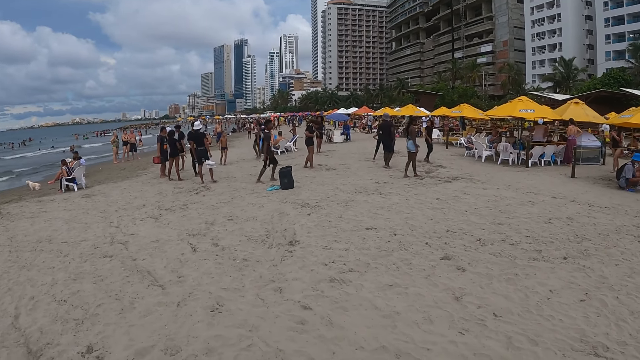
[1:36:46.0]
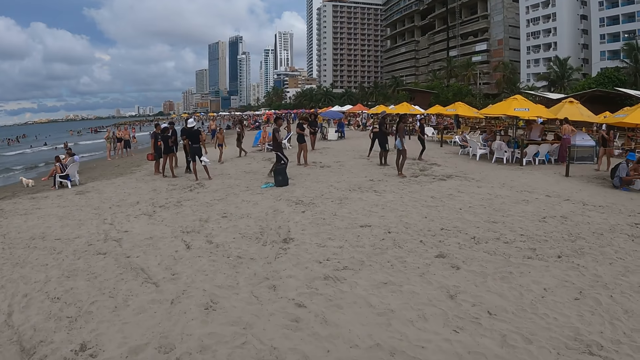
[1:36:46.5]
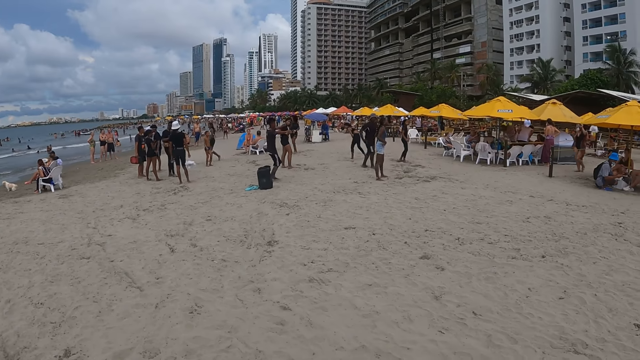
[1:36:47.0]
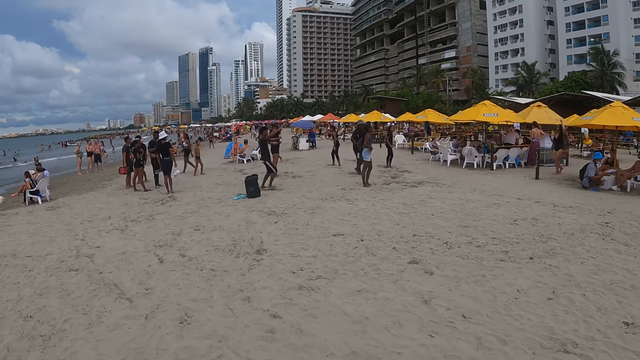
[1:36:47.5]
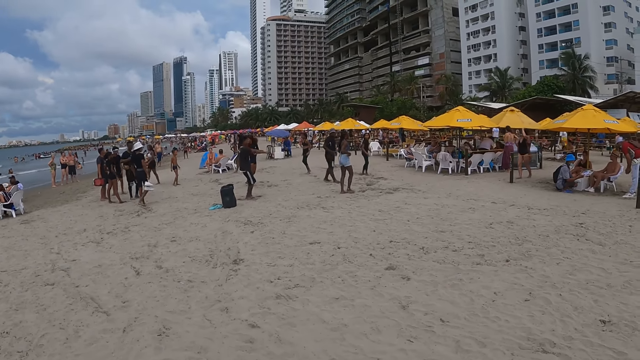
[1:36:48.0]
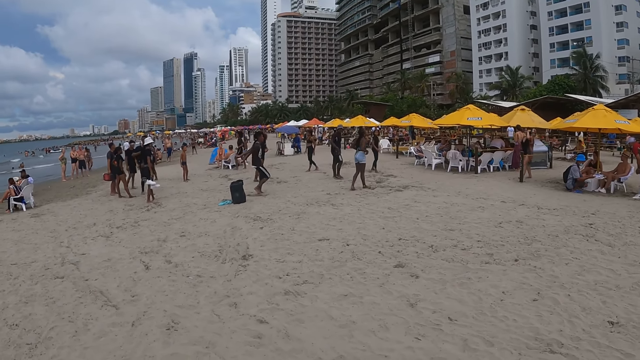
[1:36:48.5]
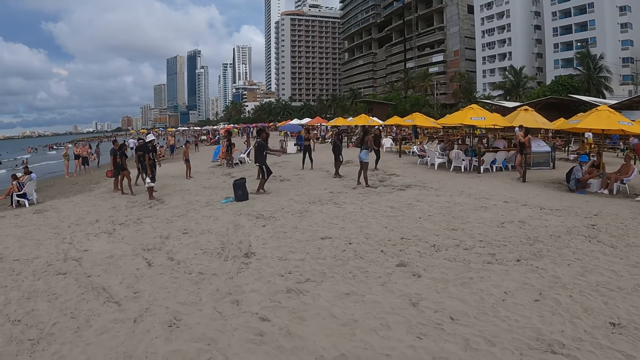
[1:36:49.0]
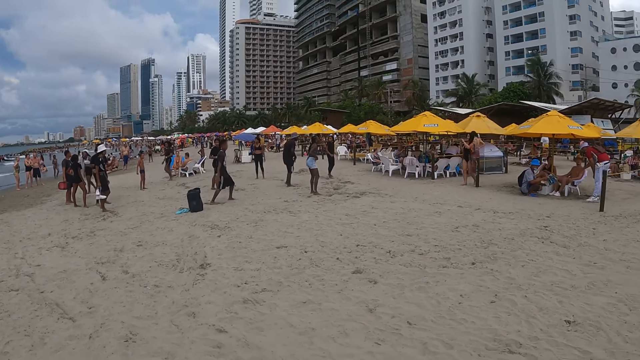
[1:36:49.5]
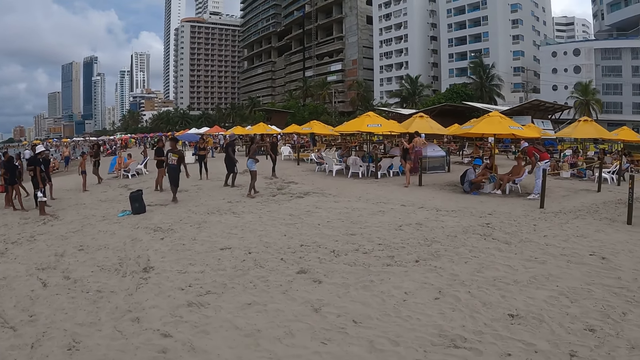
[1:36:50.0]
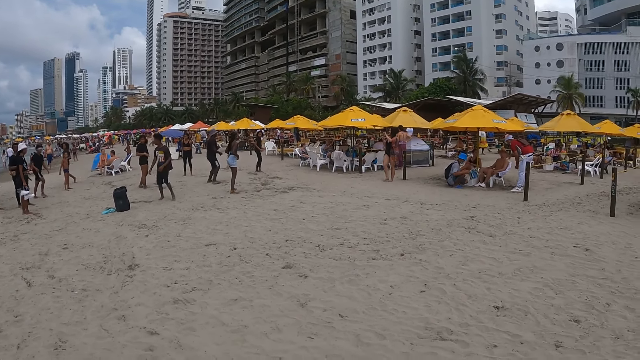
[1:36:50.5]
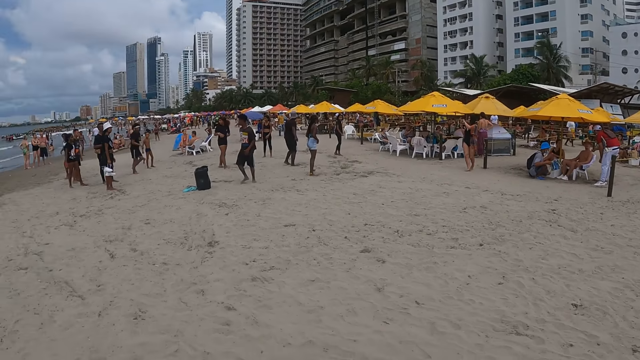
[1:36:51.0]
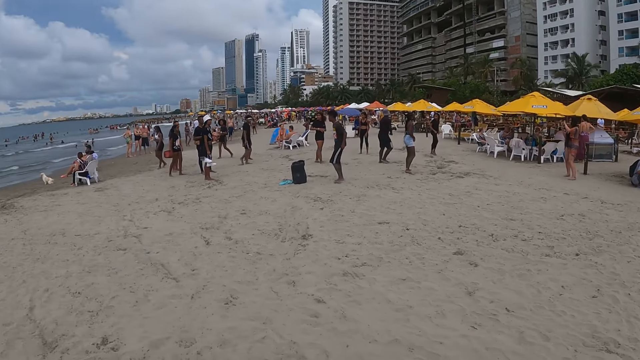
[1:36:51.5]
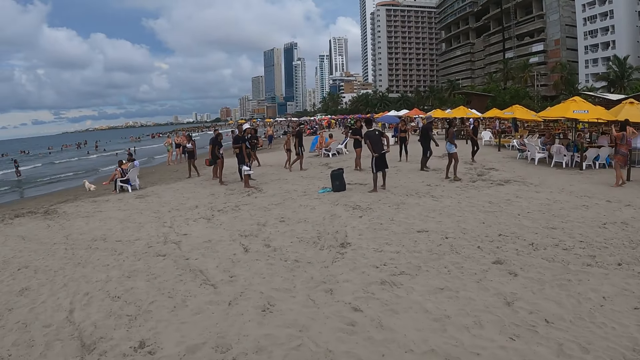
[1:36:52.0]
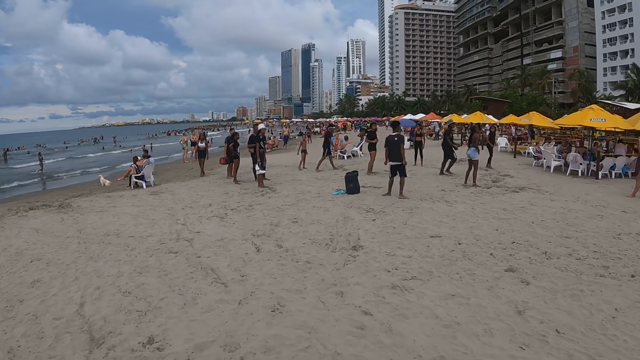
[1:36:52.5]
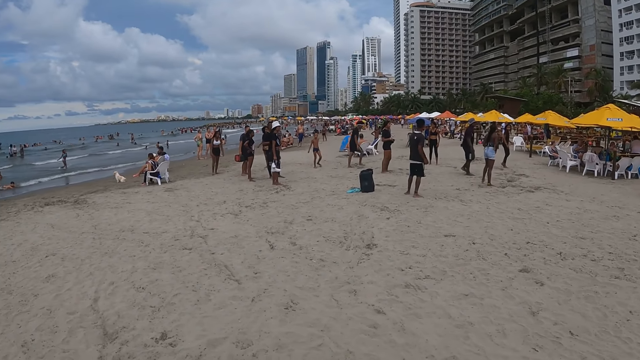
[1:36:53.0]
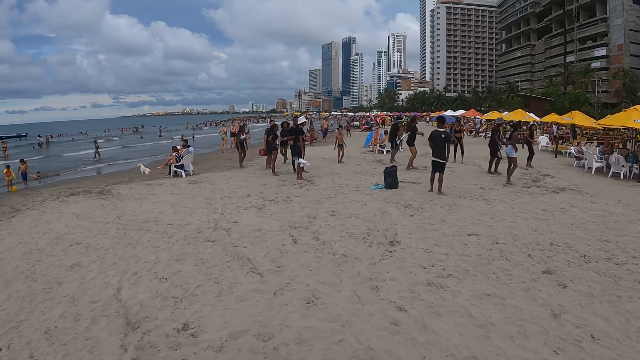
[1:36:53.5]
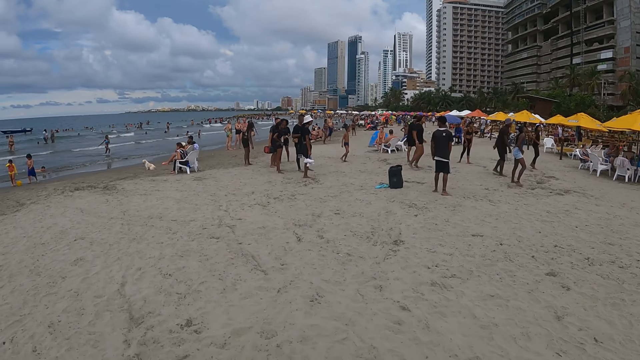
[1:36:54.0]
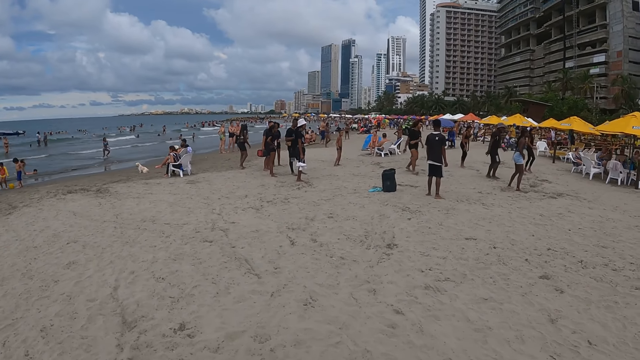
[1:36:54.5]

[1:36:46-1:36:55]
The camera wearer looks around.

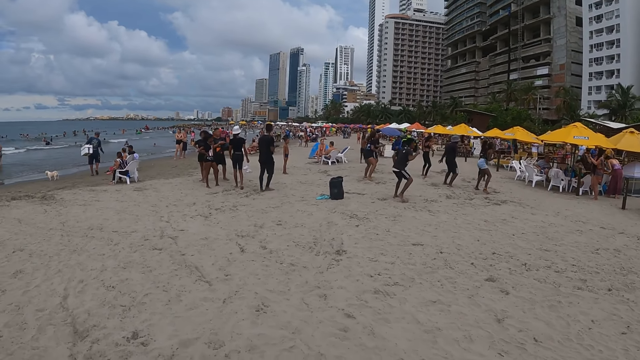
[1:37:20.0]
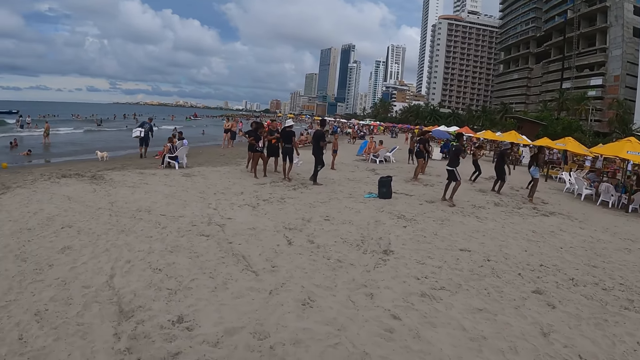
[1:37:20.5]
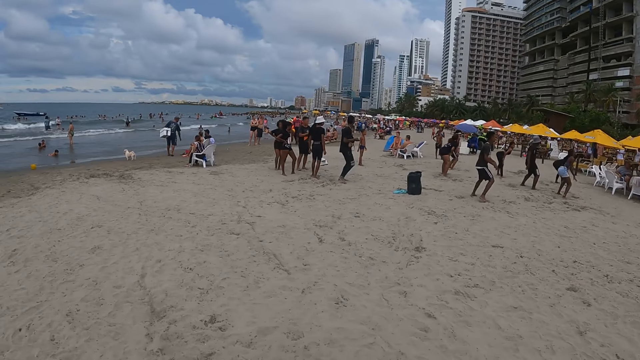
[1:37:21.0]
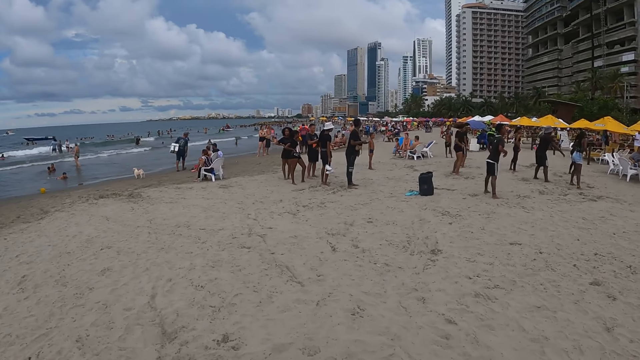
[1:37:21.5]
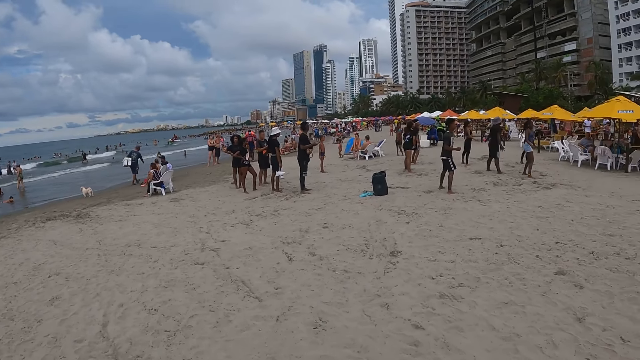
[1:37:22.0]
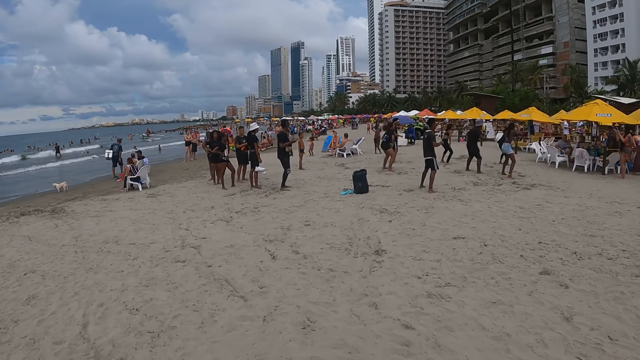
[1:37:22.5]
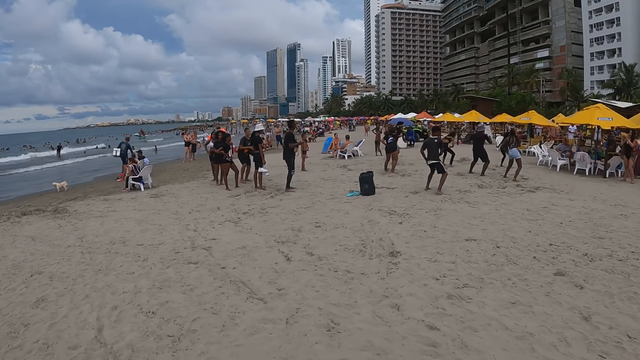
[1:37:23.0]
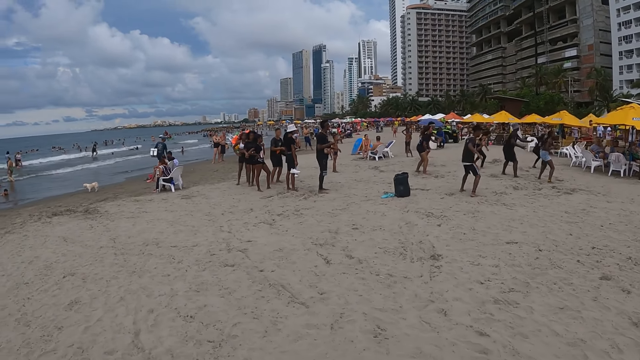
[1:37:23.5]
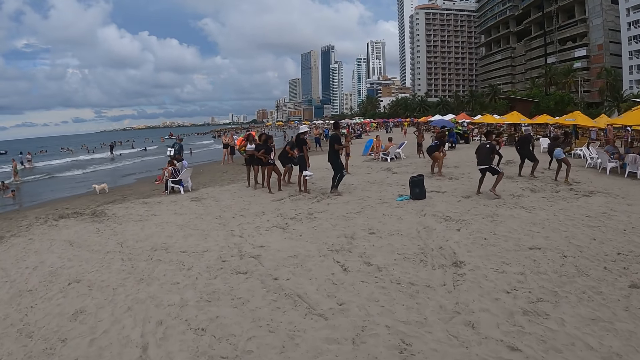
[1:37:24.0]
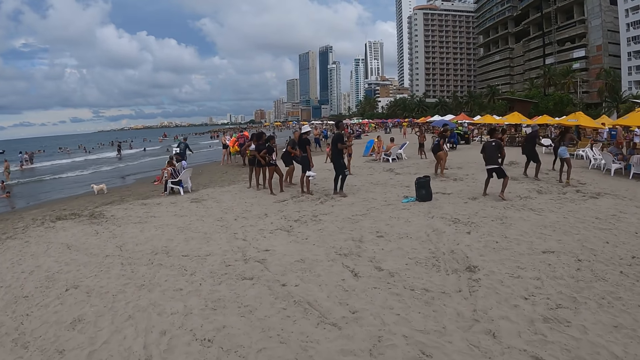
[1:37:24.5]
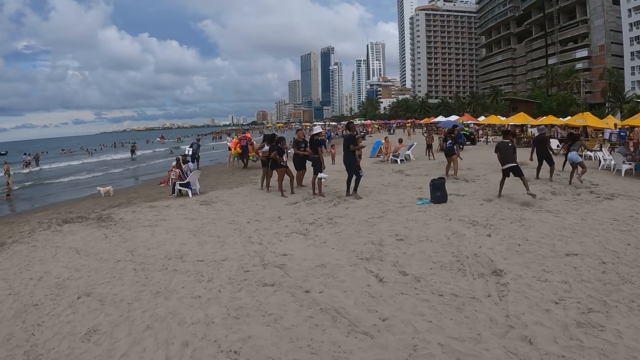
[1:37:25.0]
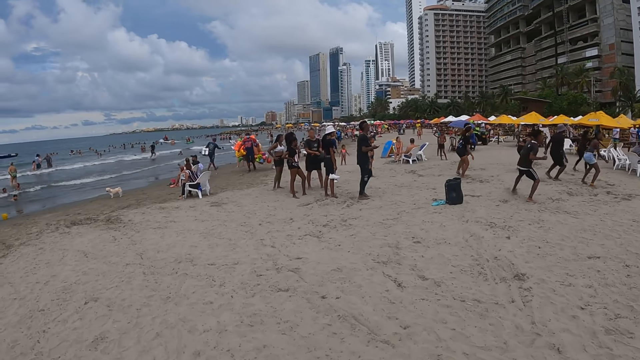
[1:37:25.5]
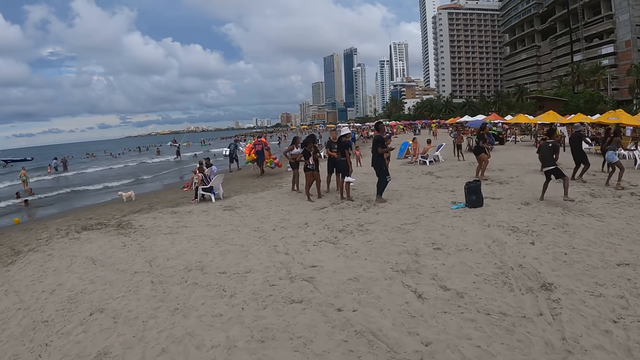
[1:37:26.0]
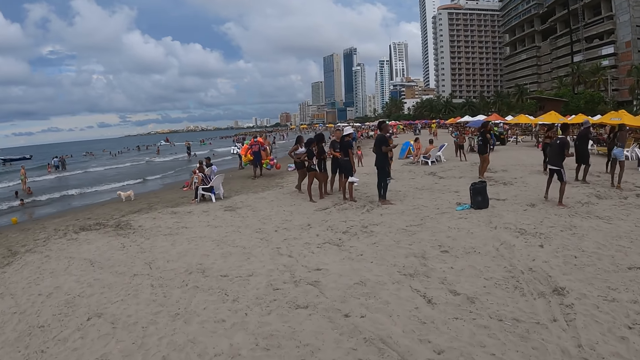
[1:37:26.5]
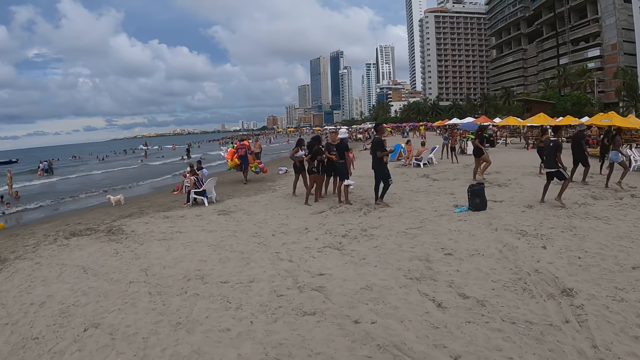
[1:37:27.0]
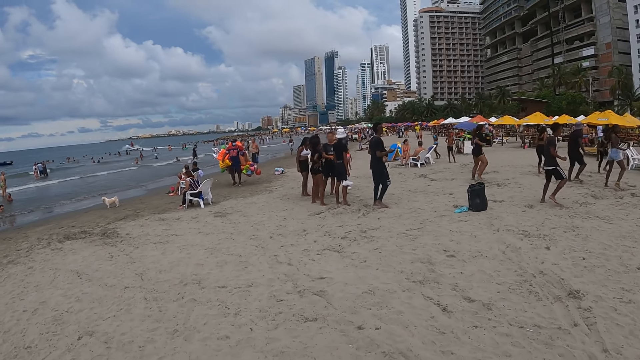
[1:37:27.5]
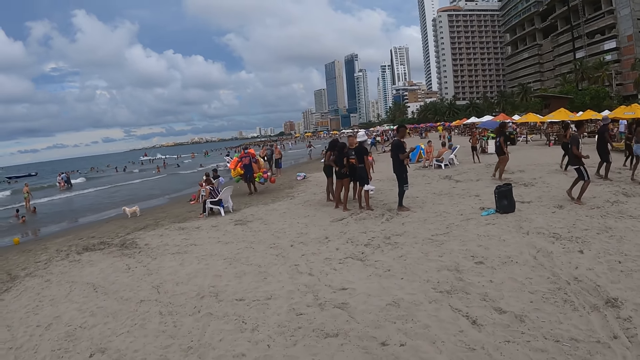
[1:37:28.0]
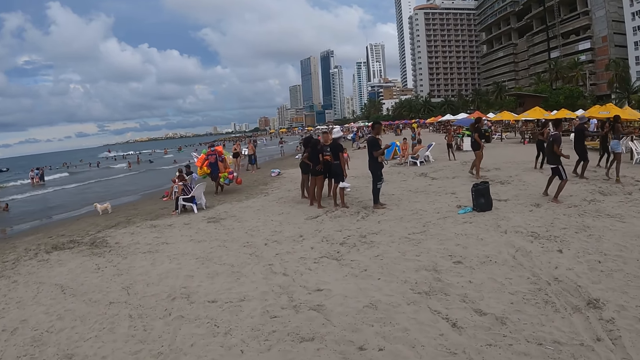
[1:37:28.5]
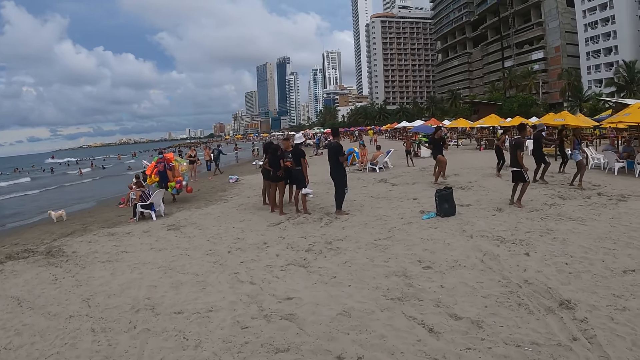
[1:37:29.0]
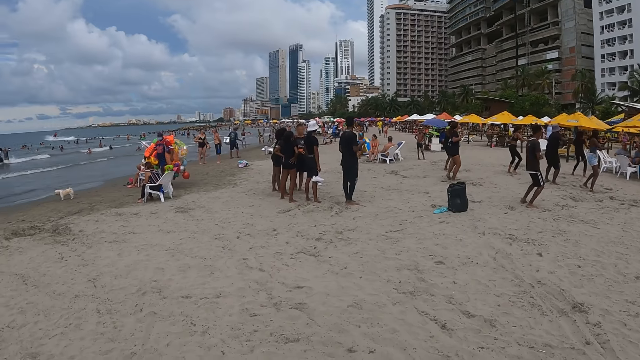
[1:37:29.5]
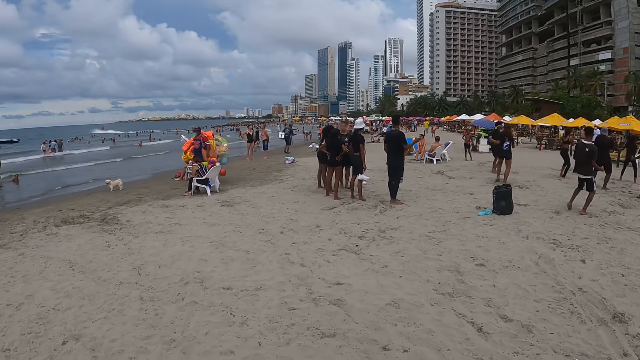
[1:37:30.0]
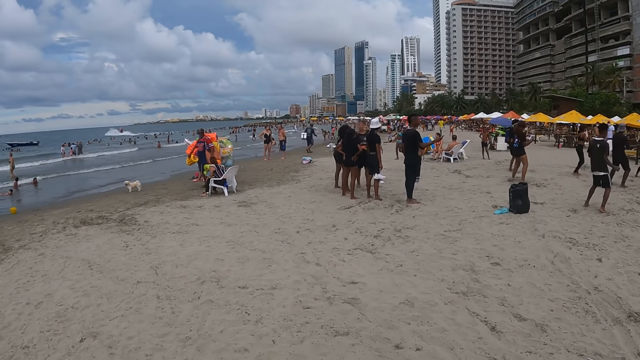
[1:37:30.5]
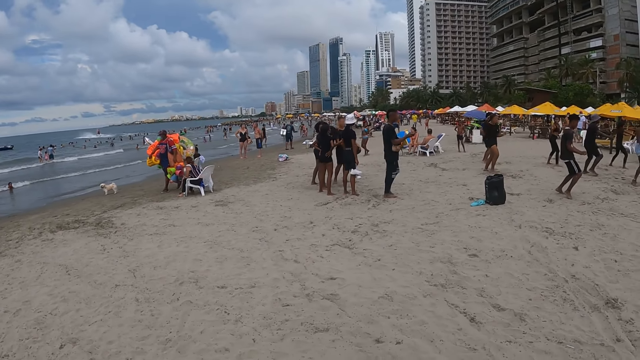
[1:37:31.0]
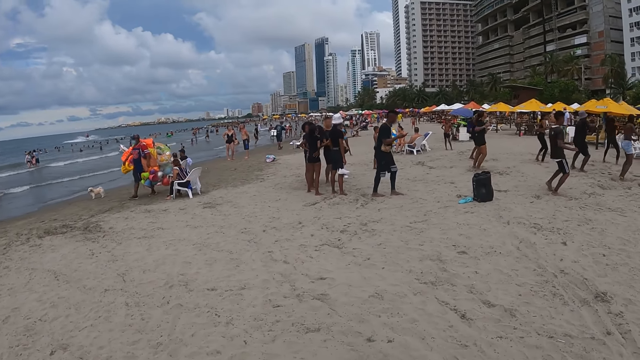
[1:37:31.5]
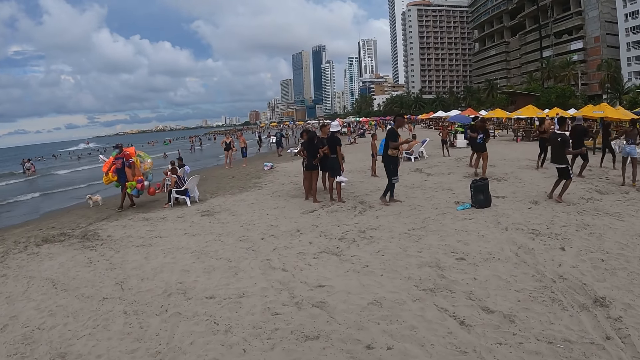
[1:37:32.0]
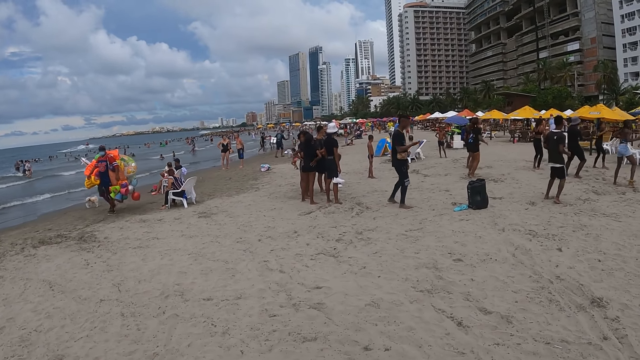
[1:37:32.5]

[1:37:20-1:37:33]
The camera wearer walks along the beach.
